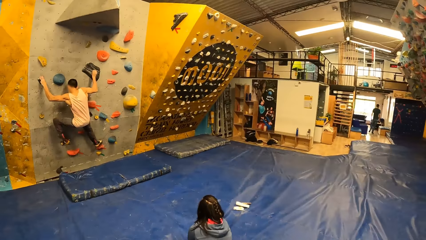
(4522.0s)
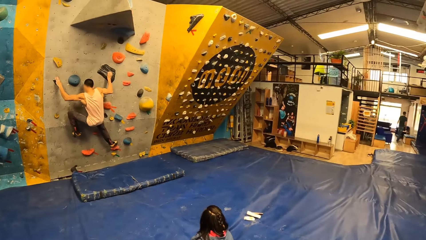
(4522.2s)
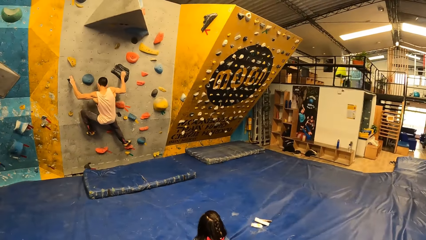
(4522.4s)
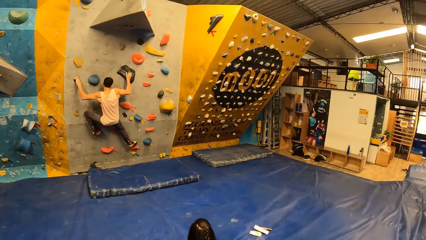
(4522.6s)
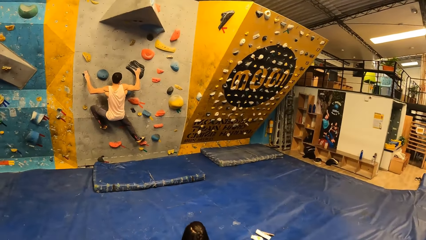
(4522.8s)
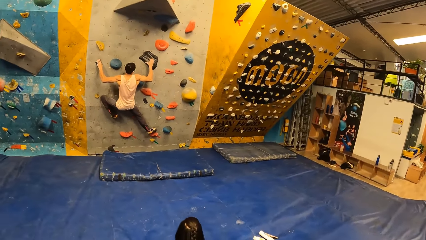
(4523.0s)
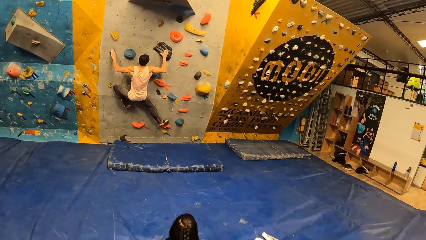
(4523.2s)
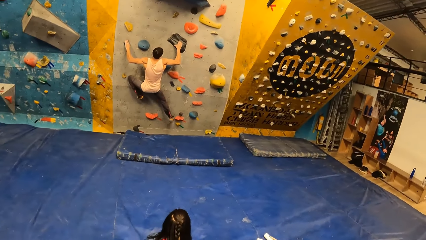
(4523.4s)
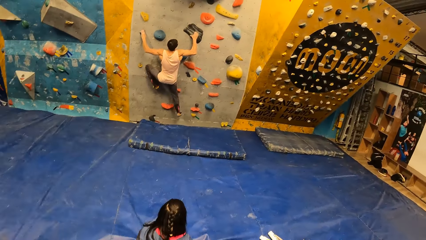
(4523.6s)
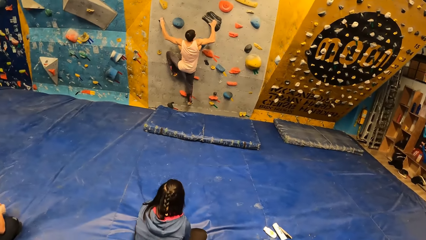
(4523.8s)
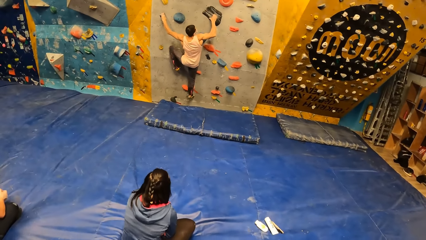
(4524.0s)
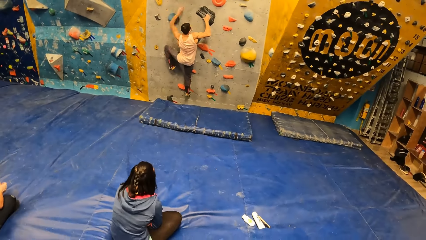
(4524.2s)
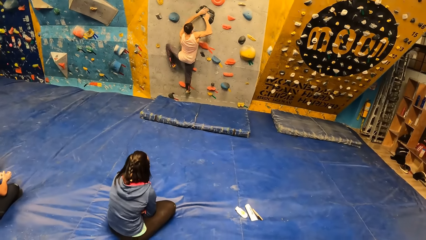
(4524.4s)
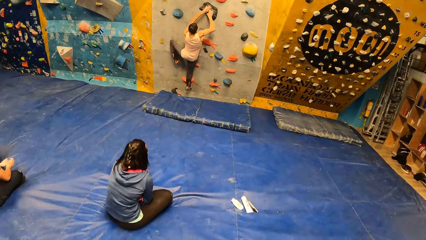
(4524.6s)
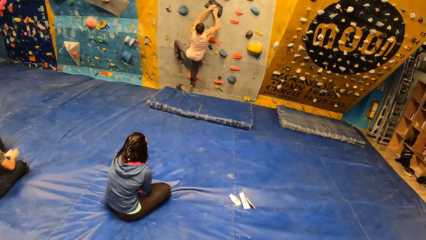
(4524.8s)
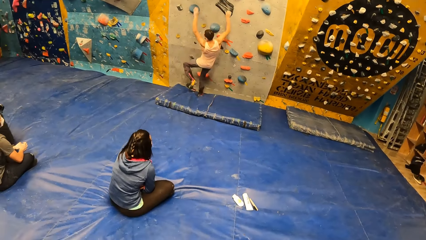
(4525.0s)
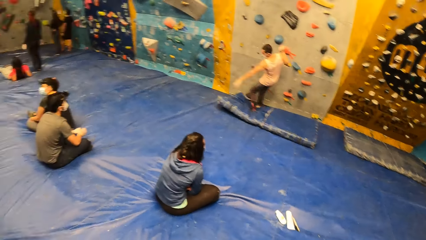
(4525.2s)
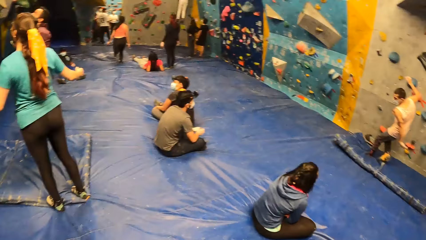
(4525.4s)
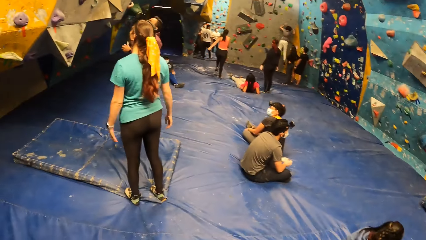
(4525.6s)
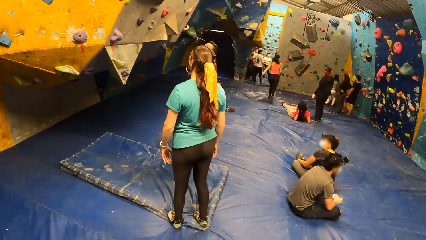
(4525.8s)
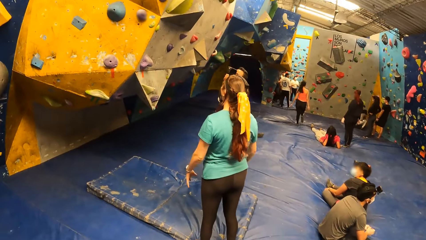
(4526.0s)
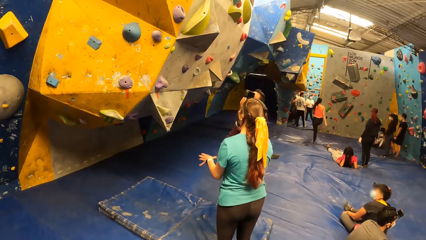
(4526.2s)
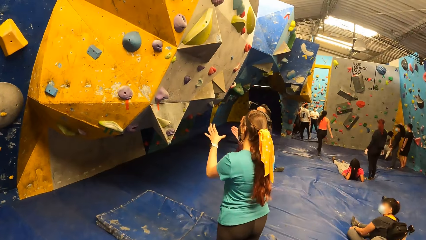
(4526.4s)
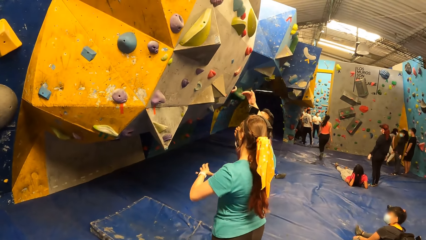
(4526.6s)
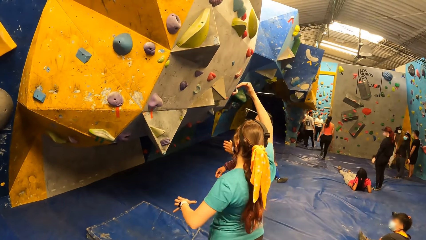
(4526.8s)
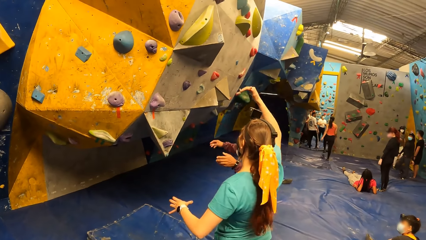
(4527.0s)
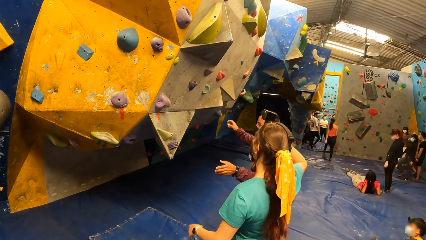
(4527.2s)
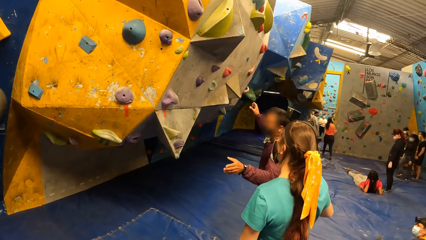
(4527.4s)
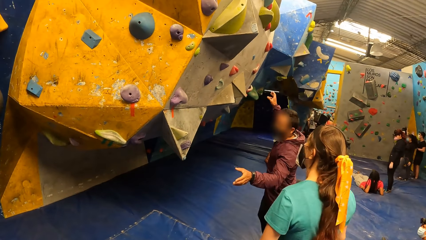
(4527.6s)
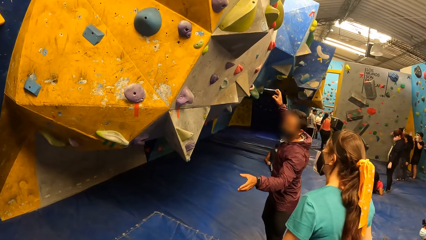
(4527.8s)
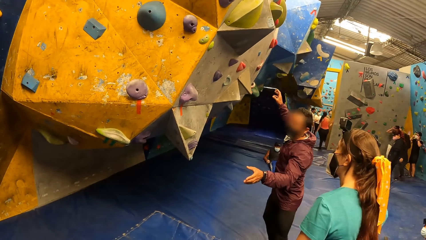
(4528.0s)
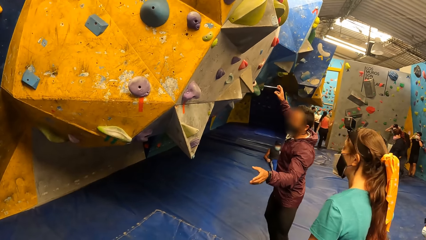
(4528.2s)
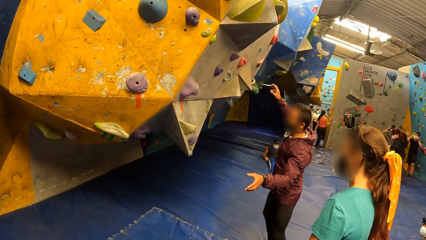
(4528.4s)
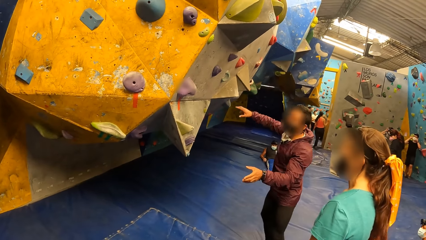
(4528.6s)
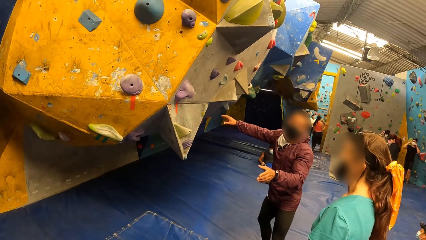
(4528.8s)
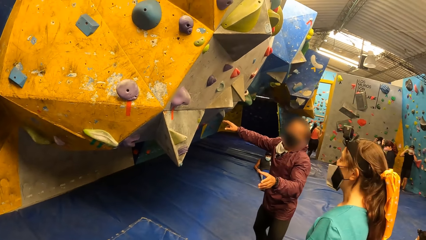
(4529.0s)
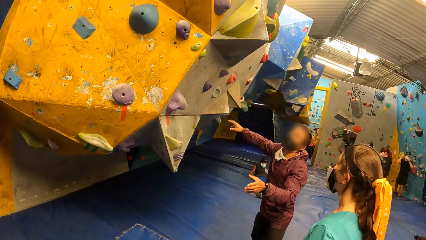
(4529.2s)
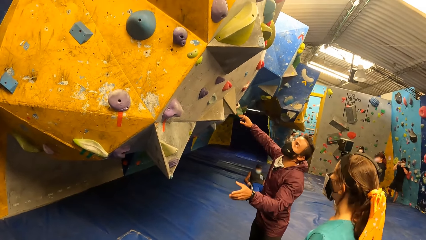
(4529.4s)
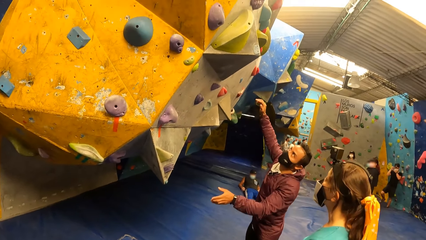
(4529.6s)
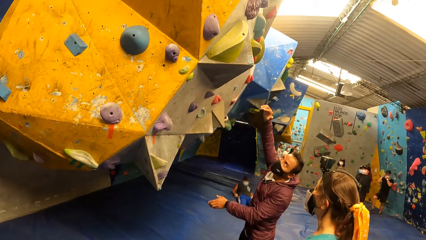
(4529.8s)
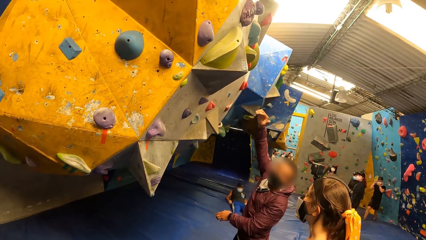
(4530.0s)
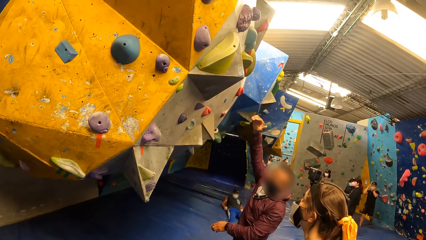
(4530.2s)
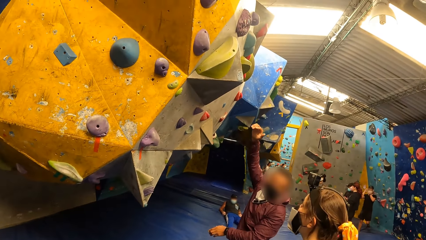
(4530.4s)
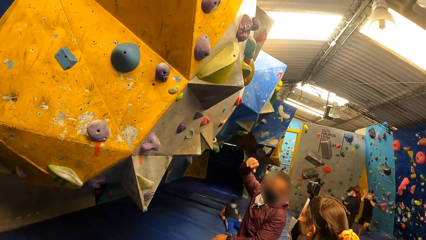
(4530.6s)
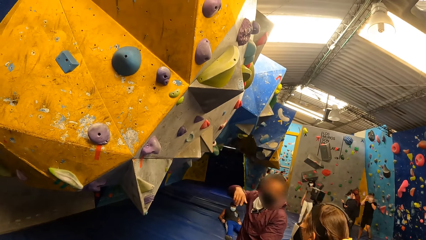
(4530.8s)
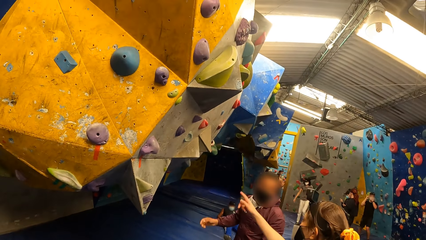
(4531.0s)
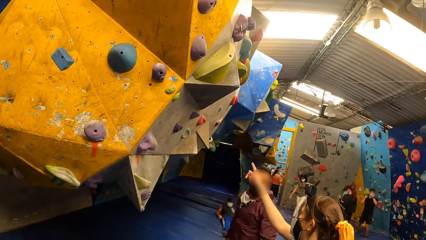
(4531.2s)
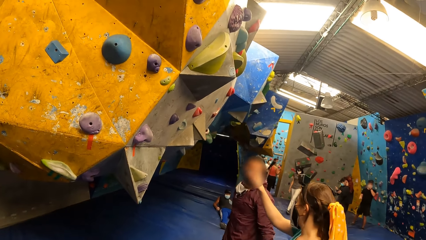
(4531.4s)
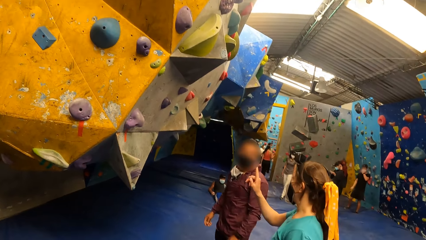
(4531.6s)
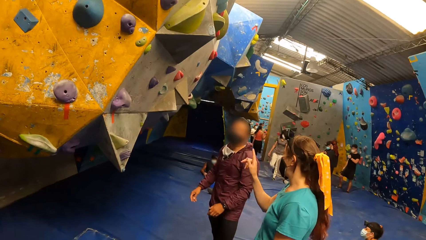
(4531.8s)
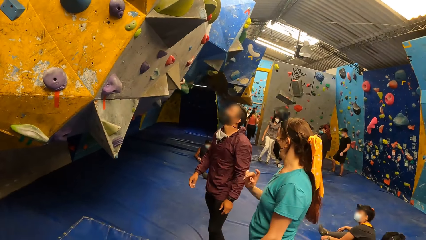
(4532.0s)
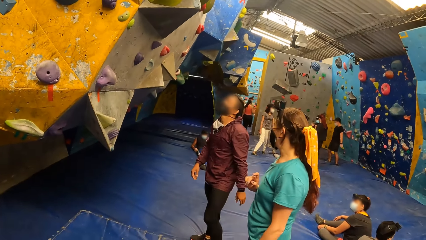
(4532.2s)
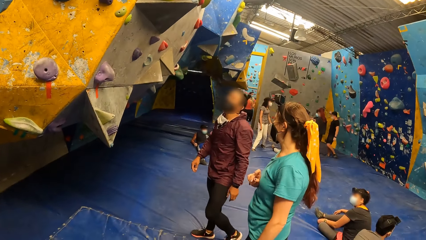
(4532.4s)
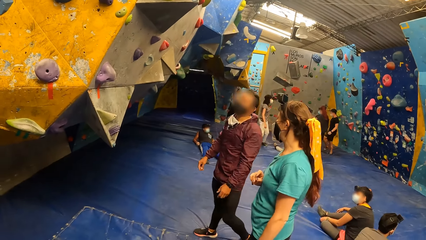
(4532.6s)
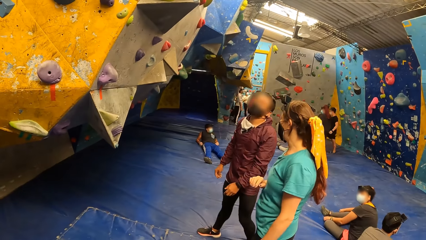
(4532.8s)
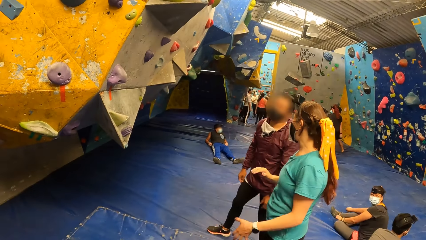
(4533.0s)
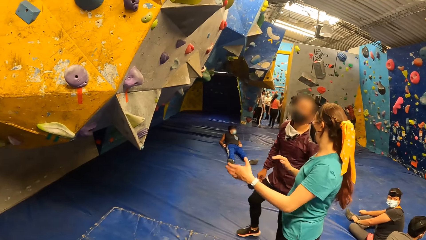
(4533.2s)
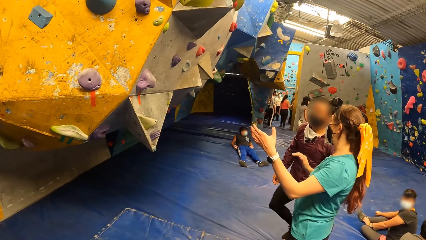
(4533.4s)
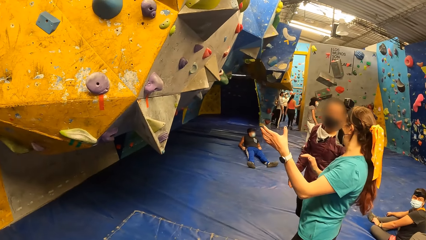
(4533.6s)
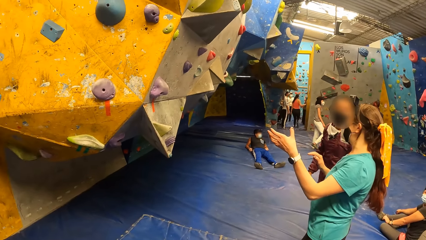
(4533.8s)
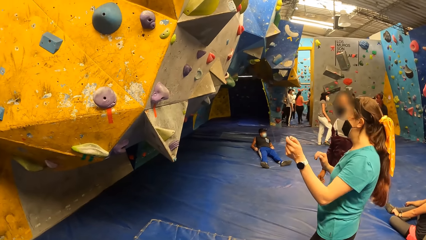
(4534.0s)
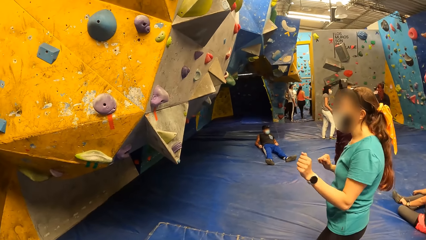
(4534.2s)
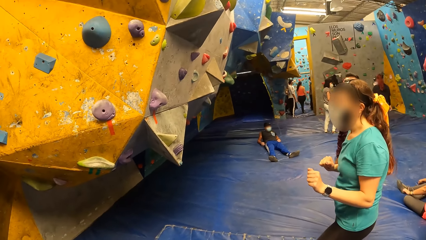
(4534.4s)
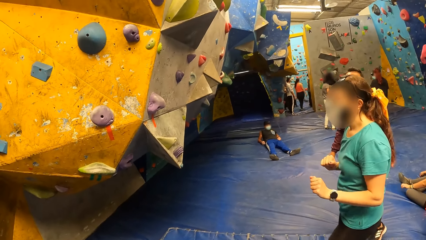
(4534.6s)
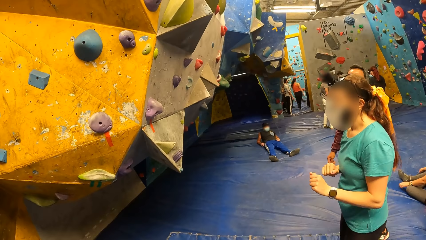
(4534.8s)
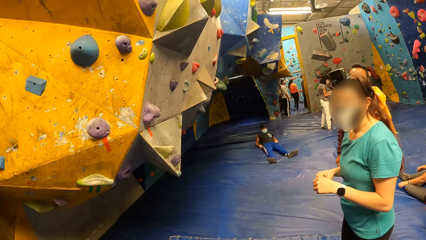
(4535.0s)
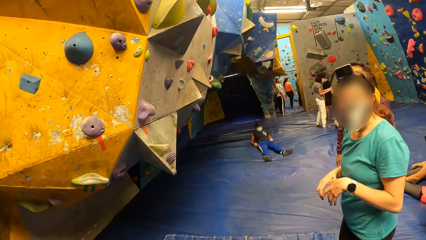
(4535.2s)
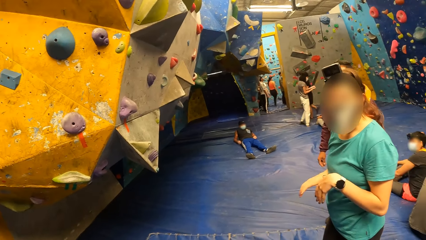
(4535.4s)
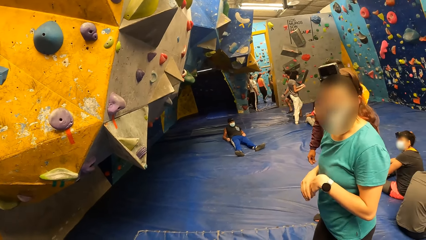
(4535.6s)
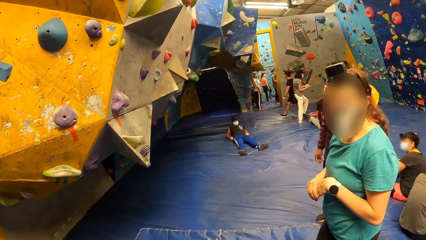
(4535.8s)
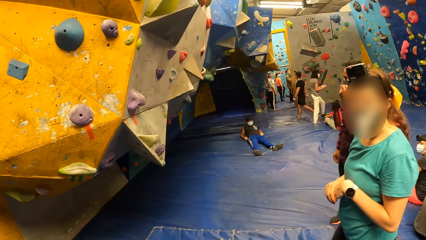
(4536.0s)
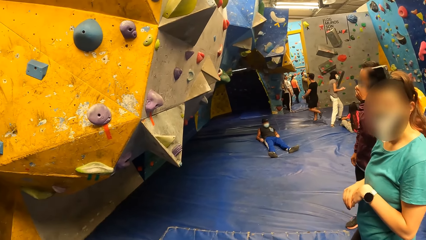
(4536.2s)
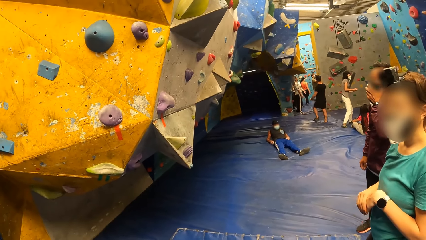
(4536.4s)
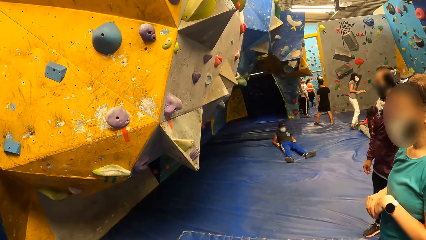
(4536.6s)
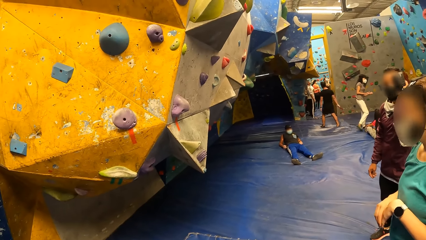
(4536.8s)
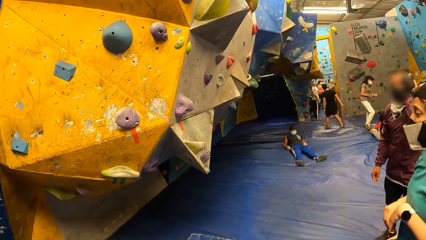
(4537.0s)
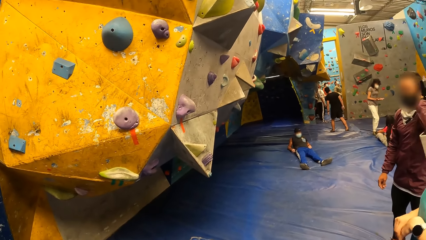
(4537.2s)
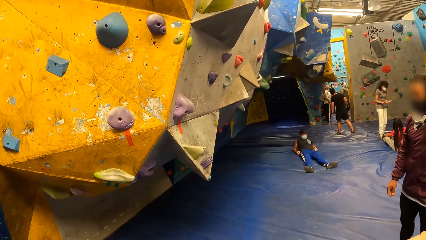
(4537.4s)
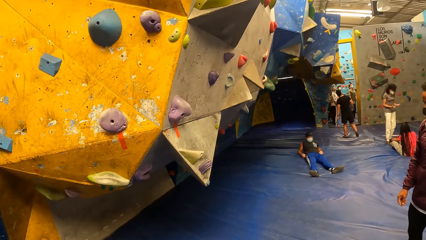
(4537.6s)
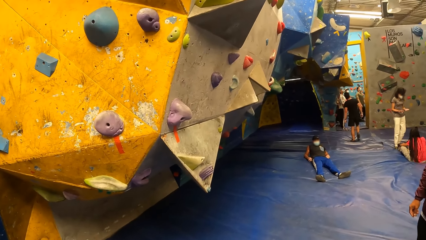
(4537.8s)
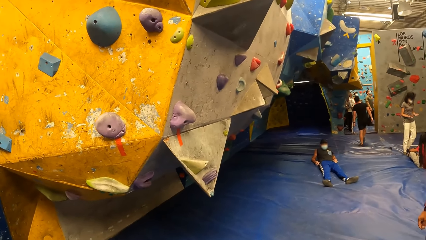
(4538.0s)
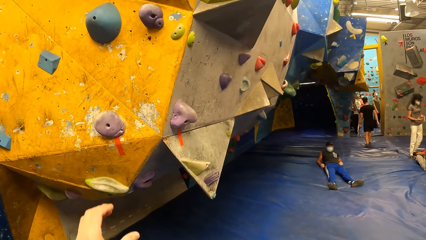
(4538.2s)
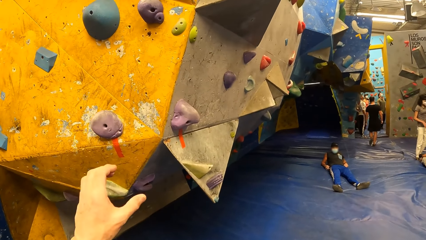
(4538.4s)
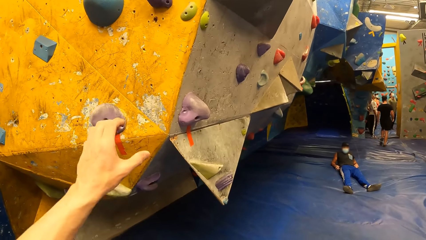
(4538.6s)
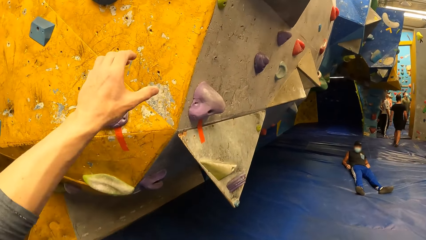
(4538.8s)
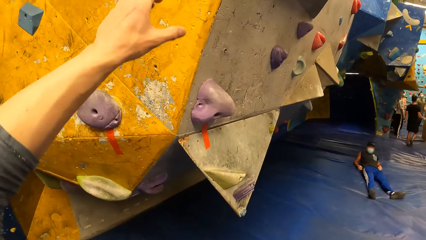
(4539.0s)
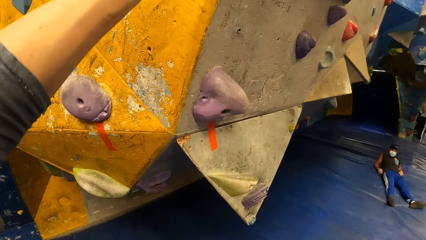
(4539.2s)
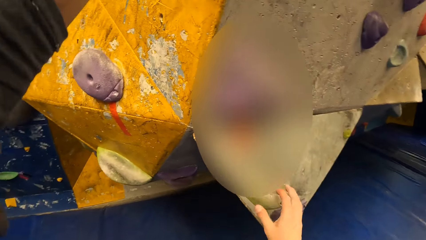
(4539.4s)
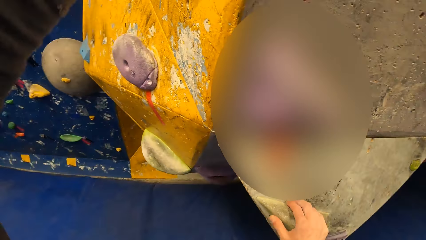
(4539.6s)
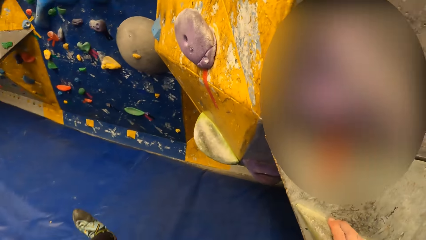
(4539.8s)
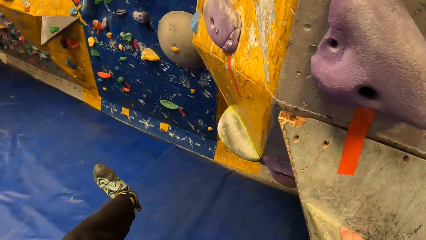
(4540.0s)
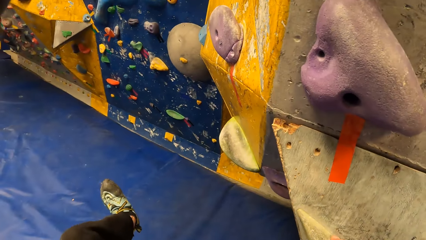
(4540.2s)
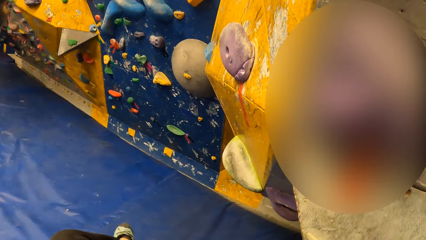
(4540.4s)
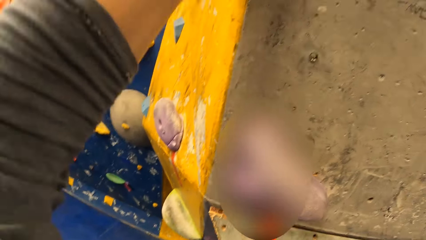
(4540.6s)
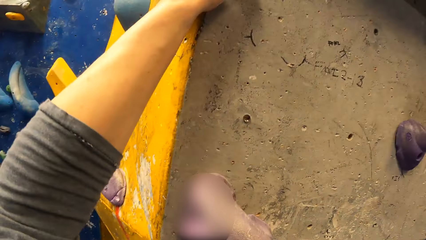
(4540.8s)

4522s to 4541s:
A person climbs on the holds on the wall and jumps on the floor. The camera wearer looks around. A woman lifts a hand. Another person sways hands and converses with the woman. The woman points at the wall, converses with the other person, and sways hands. The camera wearer converses with the woman. He climbs holds on the wall. He touches the rock wall with his hands.
